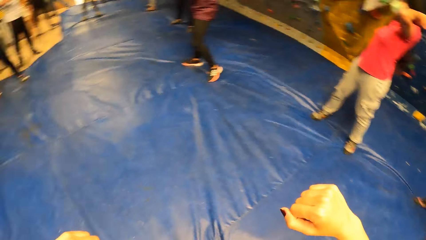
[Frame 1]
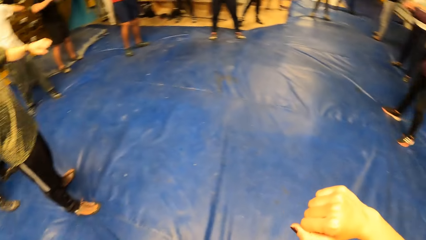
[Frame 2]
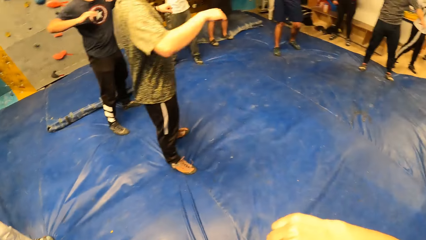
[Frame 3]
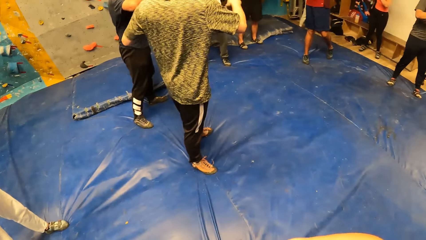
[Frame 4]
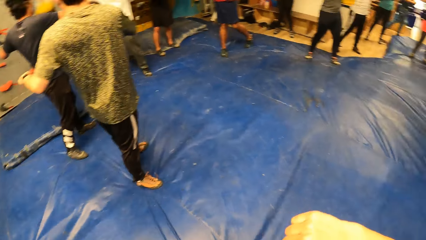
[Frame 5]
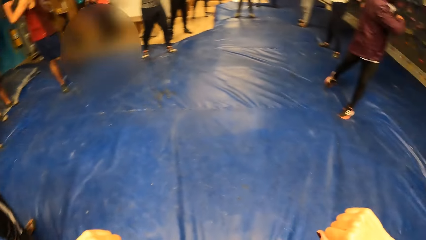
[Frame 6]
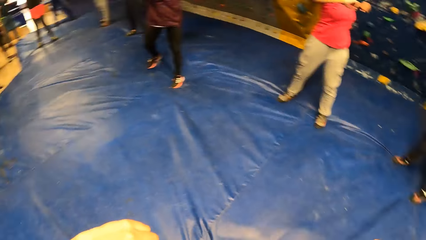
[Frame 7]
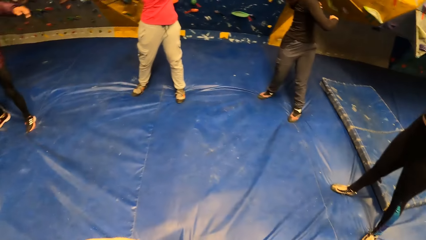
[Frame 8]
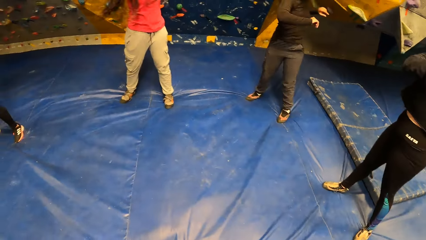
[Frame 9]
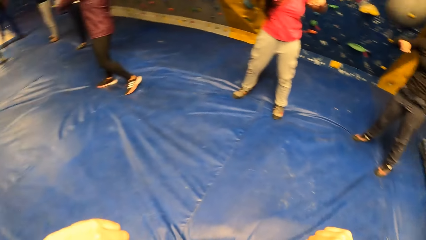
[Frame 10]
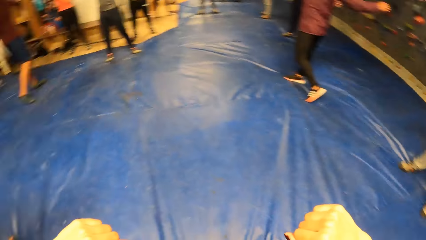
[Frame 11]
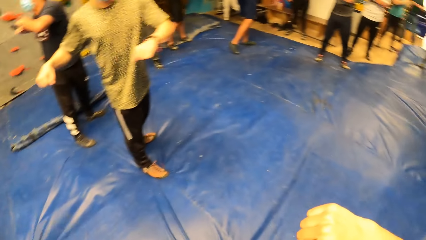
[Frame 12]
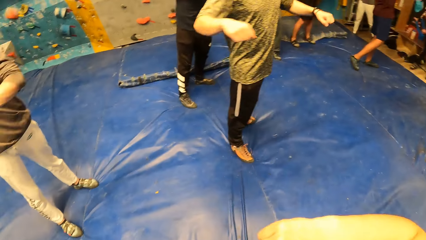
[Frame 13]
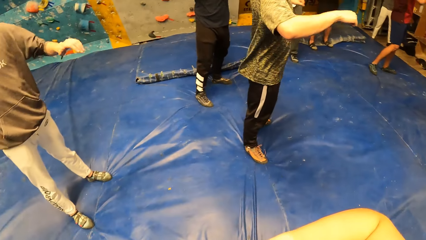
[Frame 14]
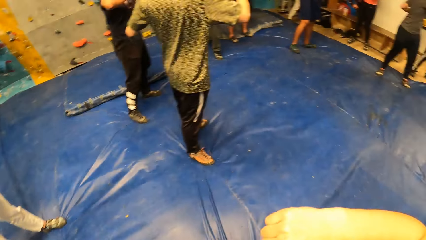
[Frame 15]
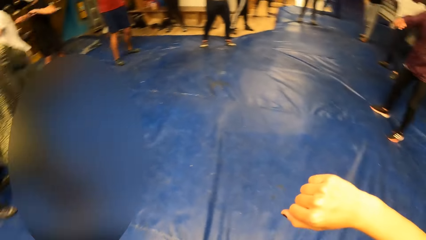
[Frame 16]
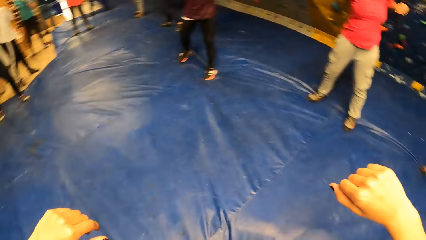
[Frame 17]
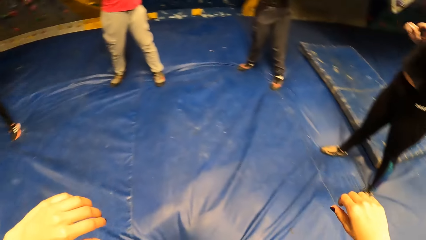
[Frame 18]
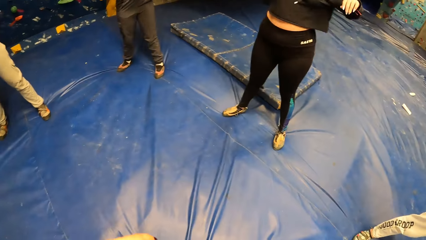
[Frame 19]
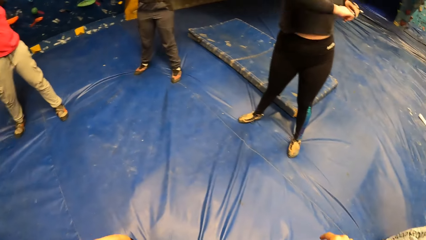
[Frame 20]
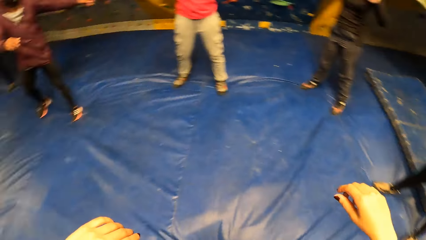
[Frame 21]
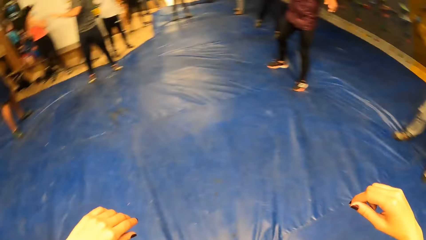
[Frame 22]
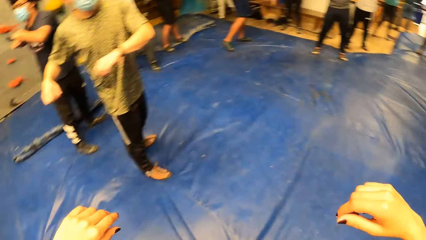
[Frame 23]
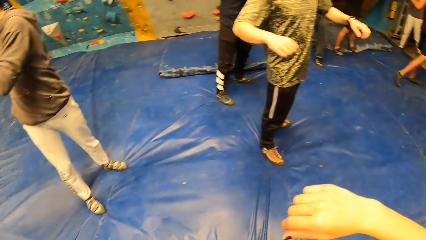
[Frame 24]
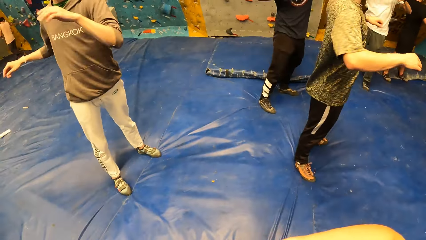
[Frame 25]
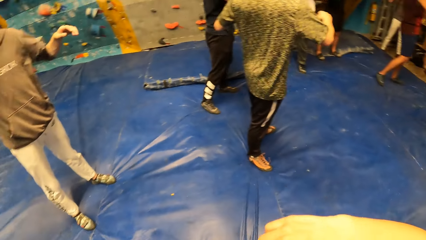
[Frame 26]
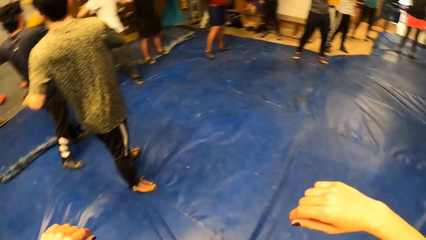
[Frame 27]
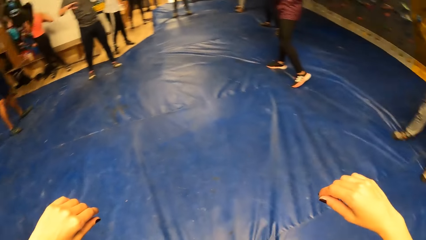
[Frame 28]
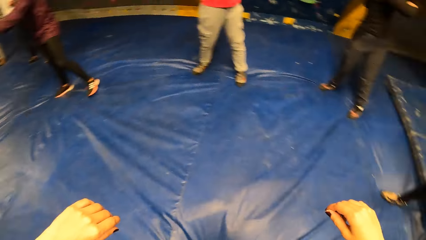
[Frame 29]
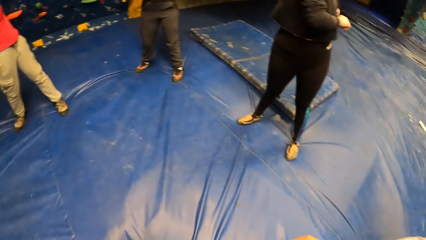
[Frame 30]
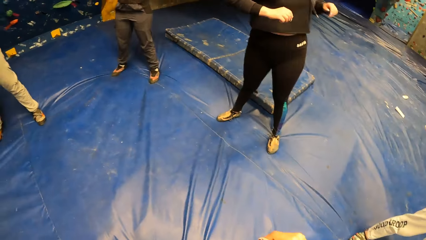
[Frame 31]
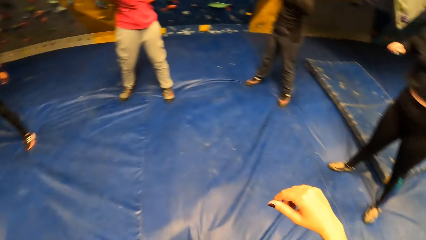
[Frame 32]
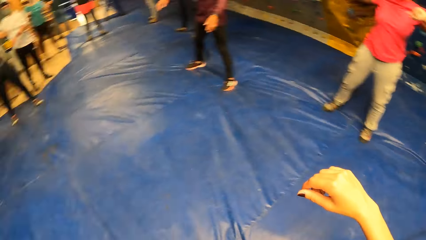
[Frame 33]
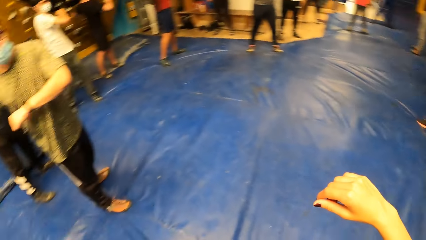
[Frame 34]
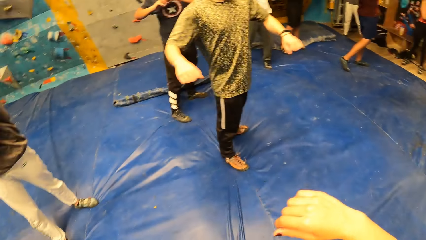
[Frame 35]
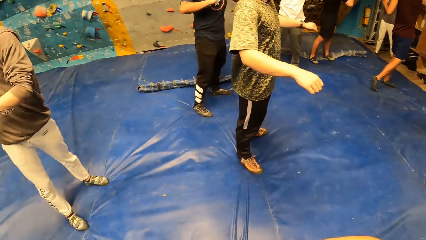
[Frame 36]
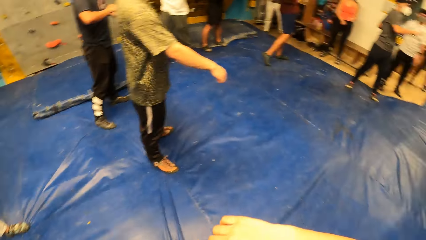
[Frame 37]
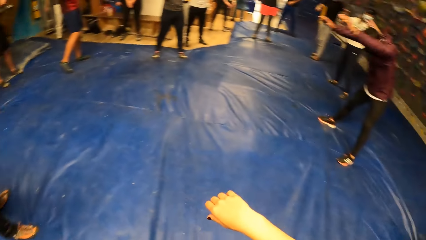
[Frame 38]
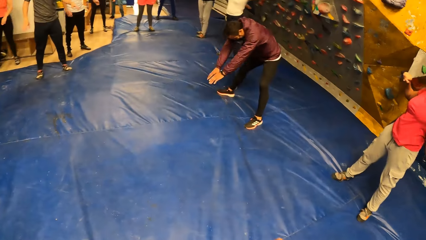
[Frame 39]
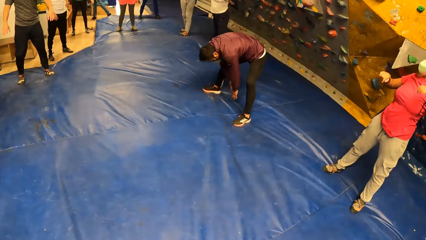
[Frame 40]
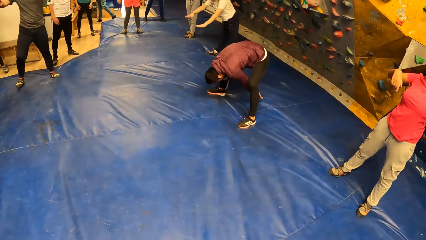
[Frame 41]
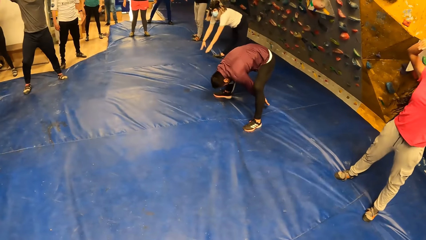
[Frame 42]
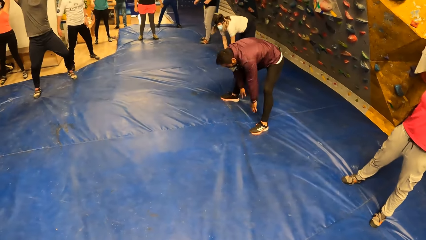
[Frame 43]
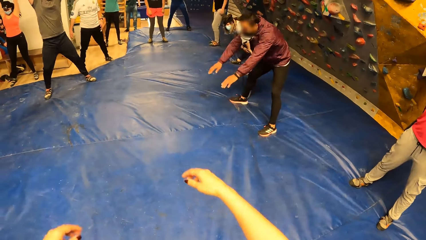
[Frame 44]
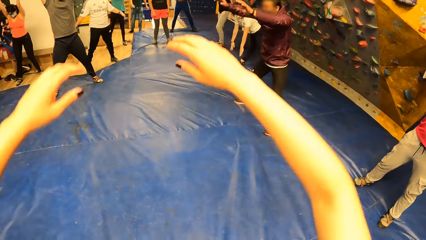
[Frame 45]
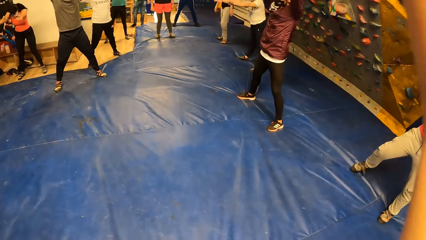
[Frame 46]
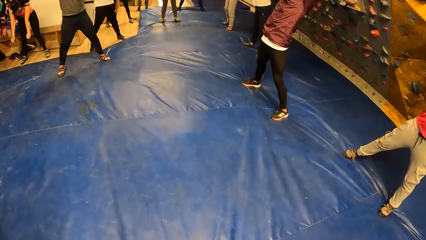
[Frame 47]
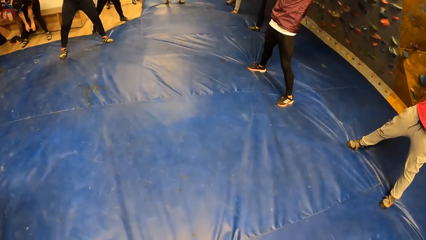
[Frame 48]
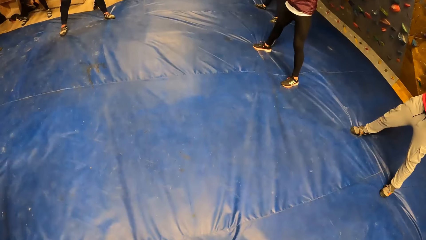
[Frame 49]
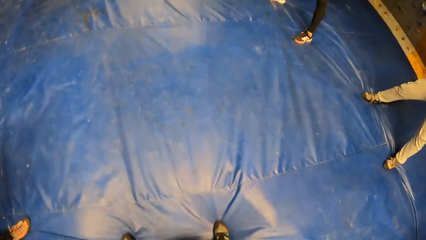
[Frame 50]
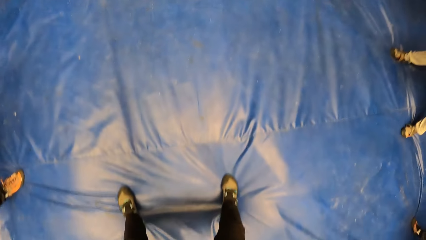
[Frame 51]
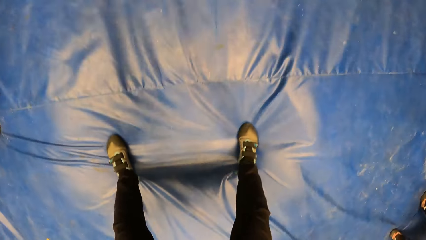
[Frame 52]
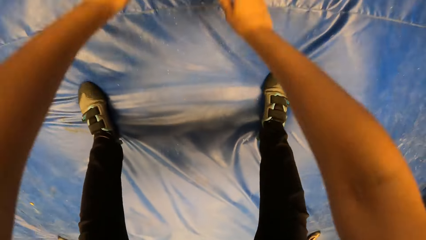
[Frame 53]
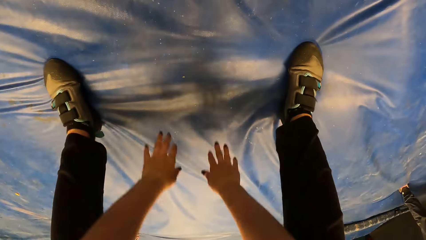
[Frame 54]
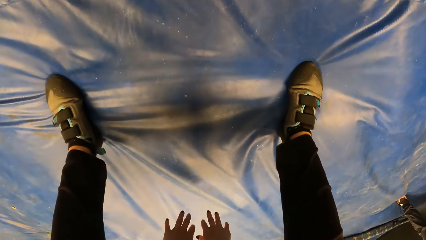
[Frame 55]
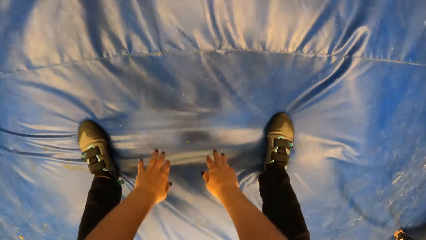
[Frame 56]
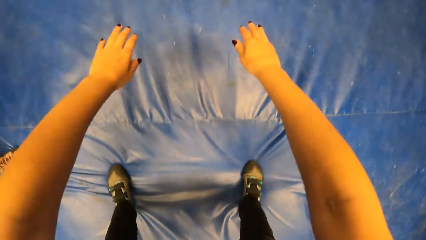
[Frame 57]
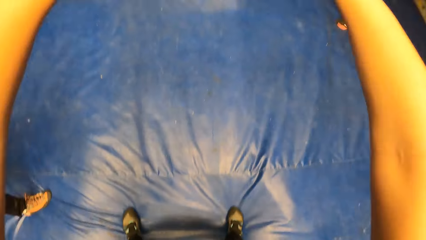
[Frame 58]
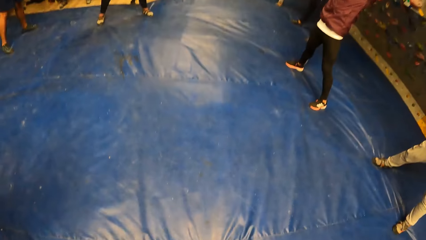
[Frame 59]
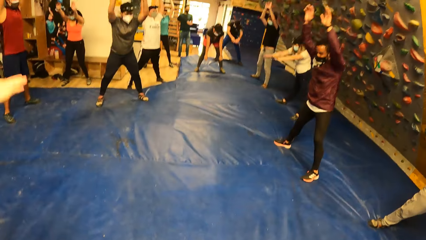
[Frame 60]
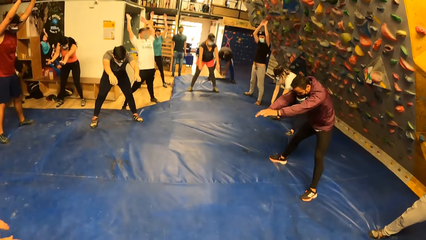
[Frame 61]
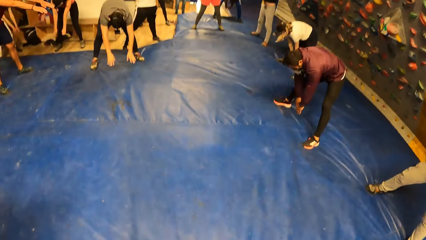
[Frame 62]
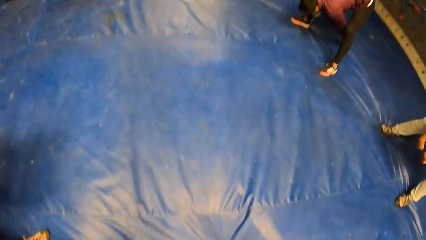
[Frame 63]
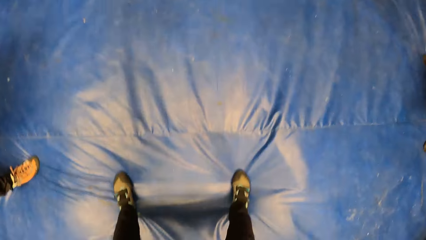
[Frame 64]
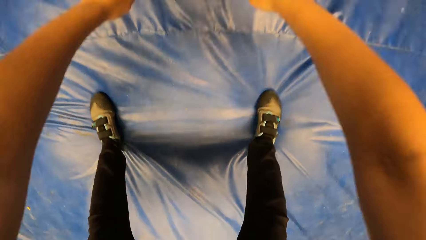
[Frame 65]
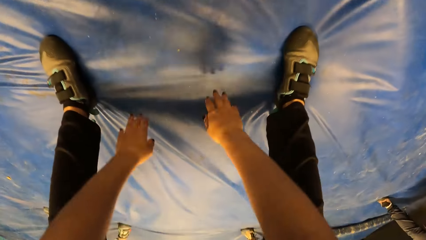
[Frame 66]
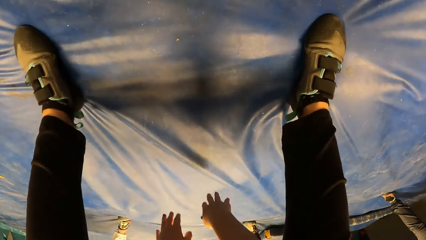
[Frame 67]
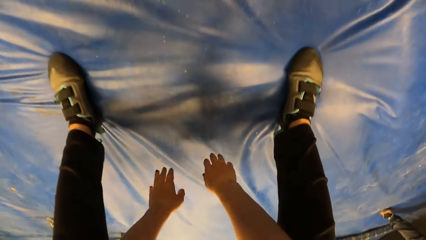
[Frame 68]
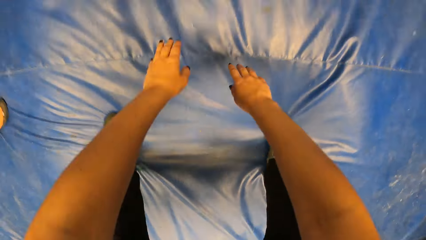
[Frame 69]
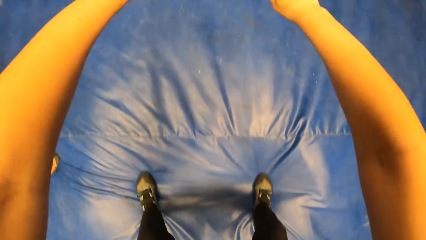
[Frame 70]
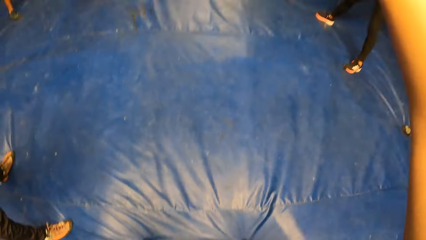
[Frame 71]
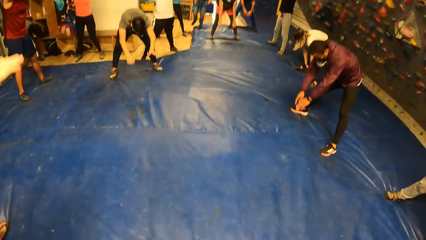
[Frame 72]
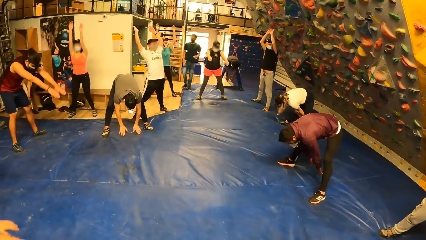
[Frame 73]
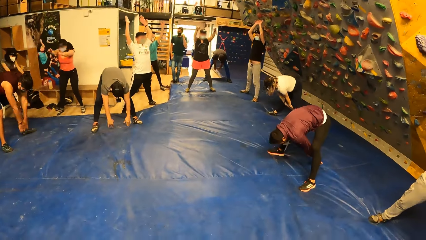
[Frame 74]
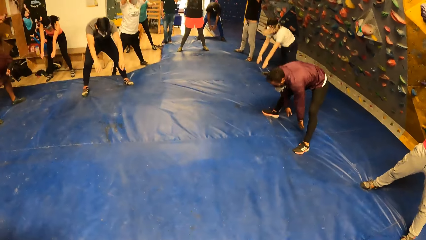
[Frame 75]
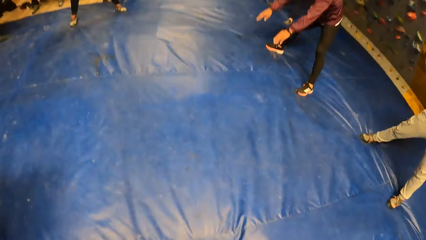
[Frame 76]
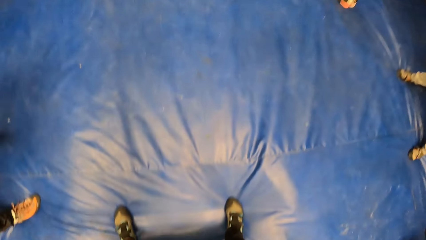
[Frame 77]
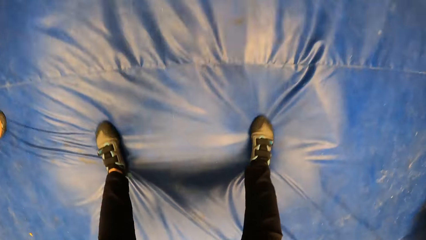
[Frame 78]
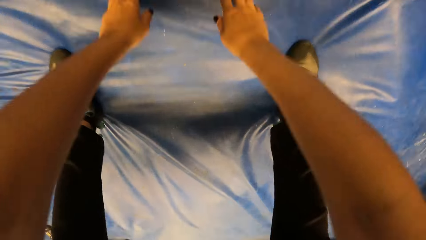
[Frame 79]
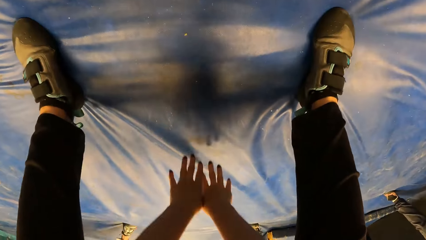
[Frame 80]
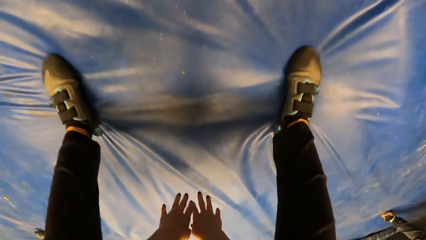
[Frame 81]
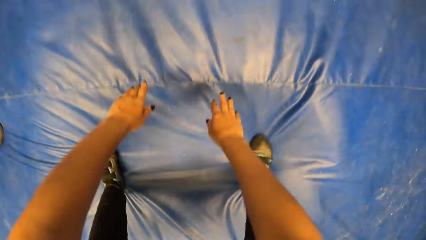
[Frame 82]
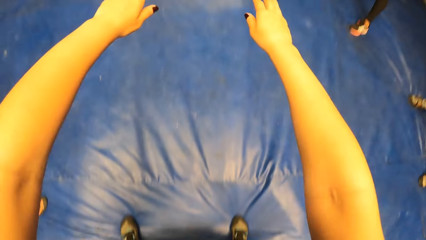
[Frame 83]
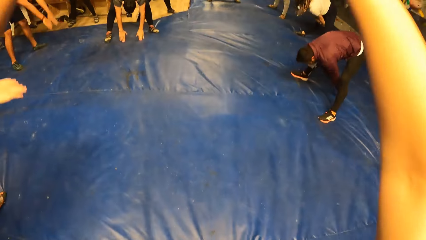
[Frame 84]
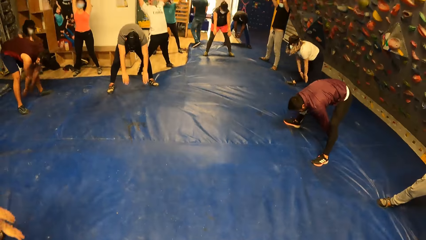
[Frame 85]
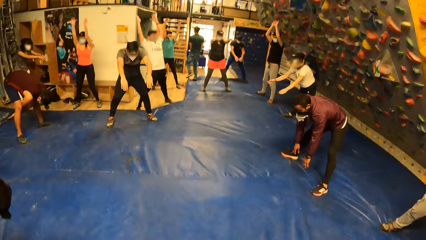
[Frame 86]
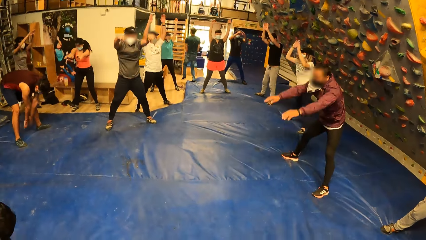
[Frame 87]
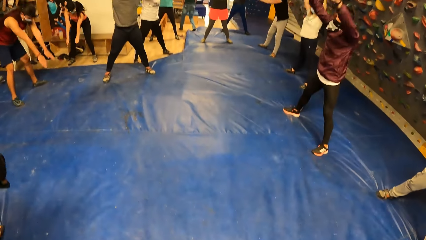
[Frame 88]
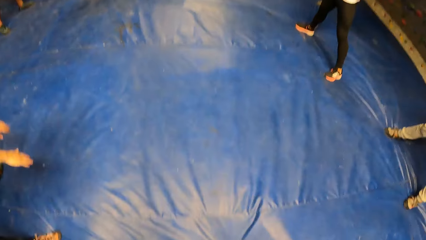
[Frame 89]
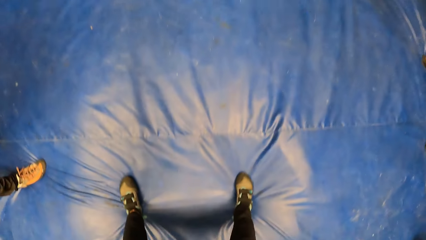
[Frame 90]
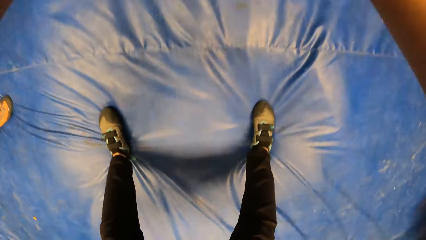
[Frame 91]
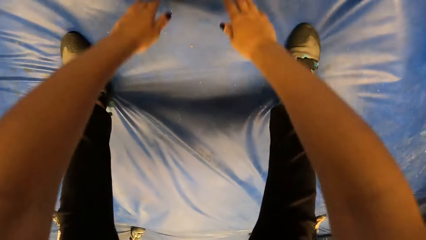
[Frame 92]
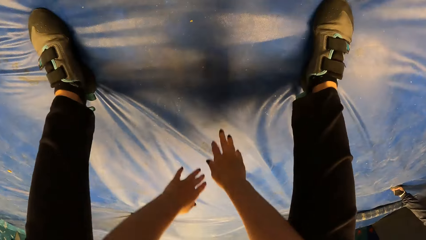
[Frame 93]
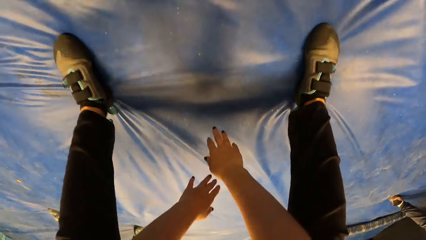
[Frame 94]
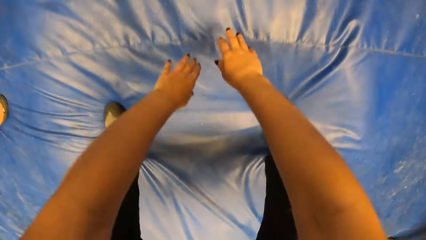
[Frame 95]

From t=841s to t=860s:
A woman stretches hands. A man stretches hands. Another woman stretches hands. Another man stretches hands. The first man stretches hands. The second man stretches hands. The first woman stretches hands. The second man stretches hands. A third man bends down and raises hands. The camera wearer bends down and raises hands. The third man bends down. The camera wearer bends down and raises hands. The third man bends down. The camera wearer bends down and raises hands. They raise hands again.
